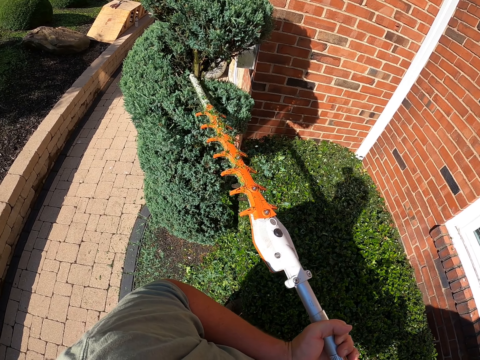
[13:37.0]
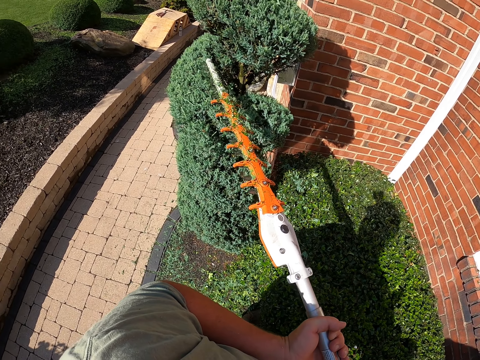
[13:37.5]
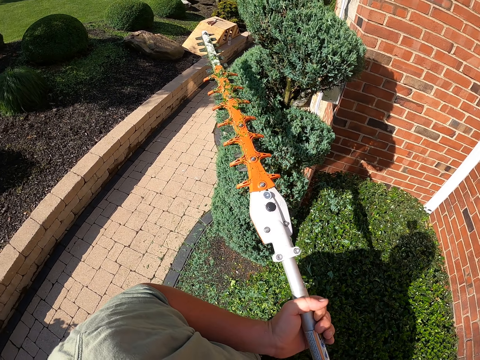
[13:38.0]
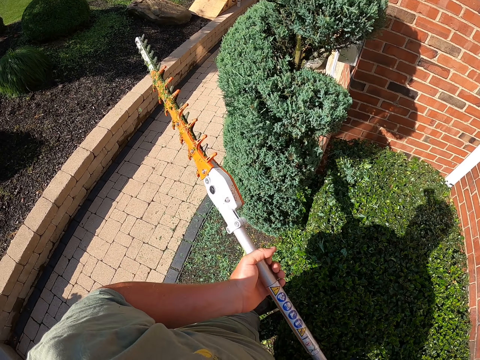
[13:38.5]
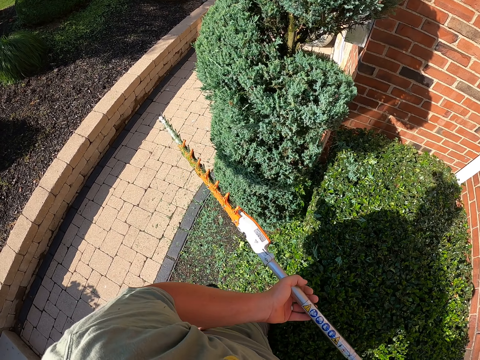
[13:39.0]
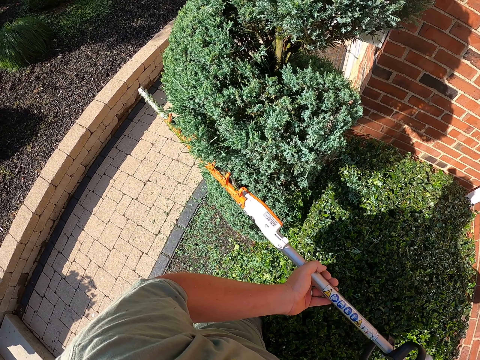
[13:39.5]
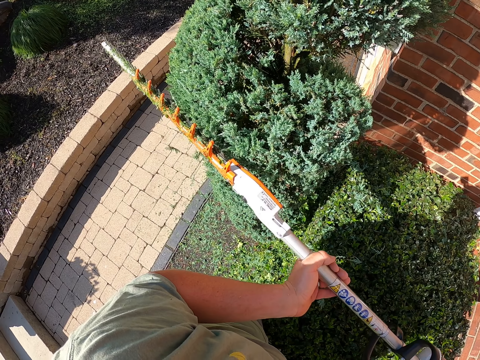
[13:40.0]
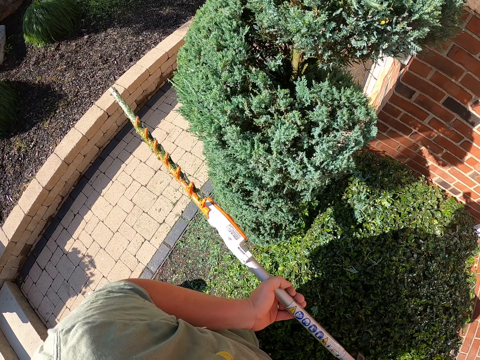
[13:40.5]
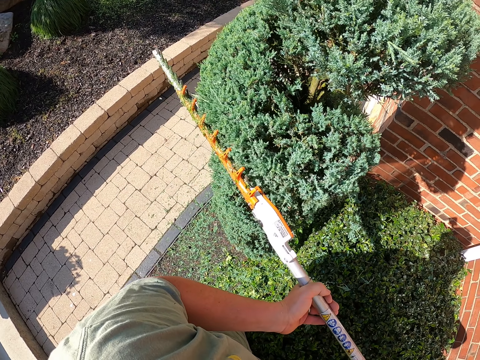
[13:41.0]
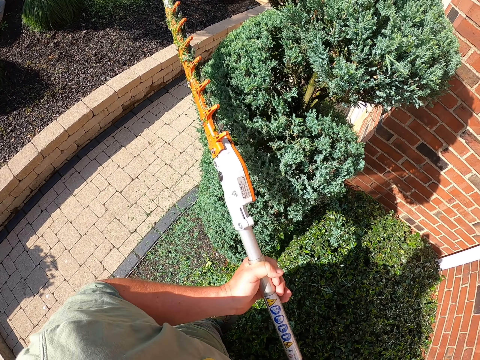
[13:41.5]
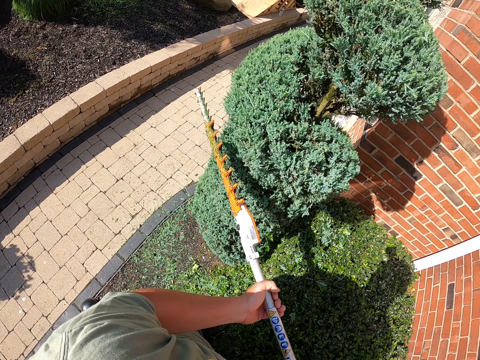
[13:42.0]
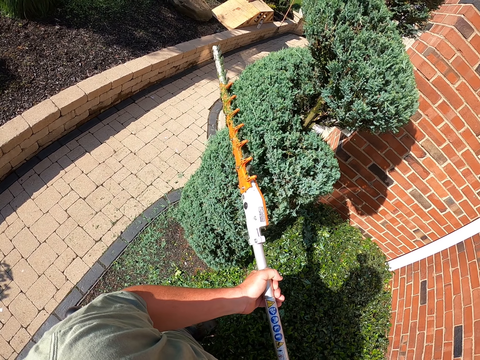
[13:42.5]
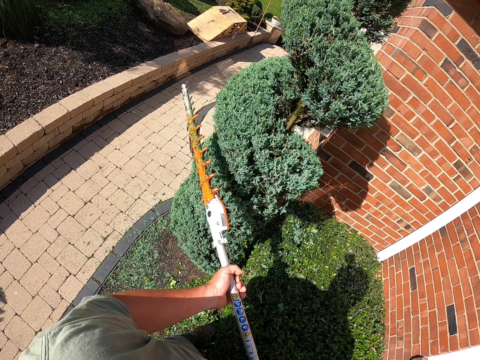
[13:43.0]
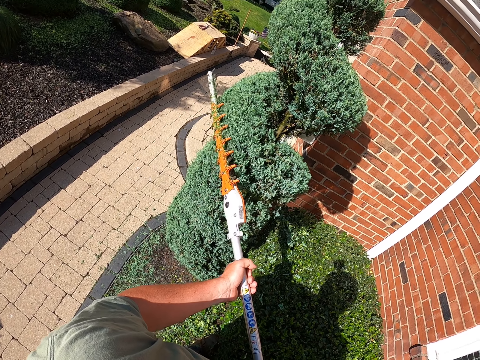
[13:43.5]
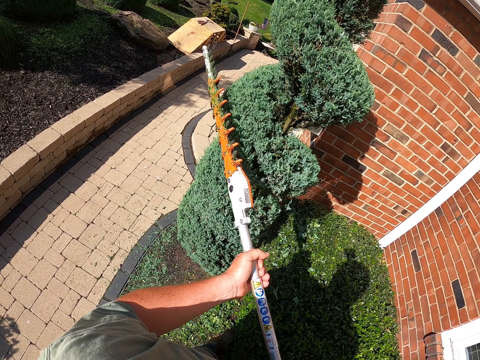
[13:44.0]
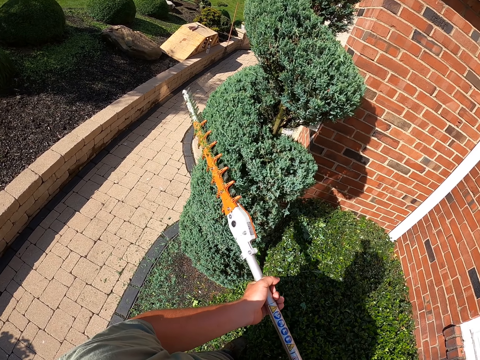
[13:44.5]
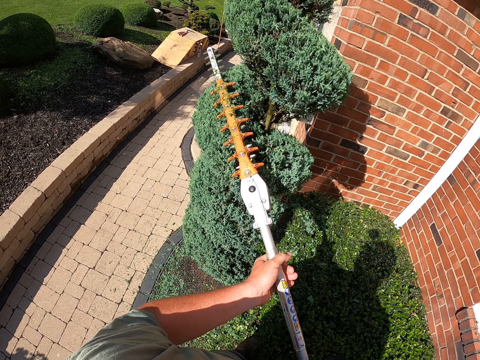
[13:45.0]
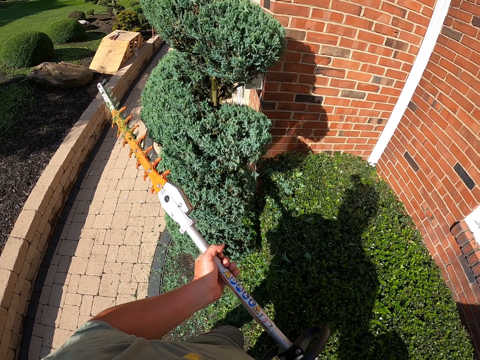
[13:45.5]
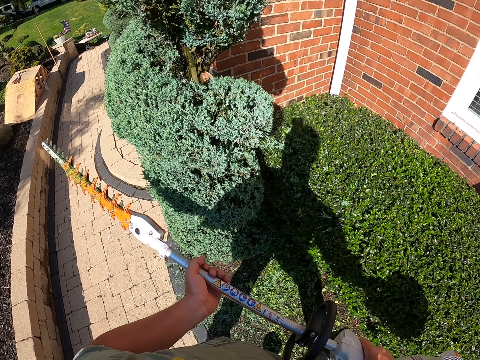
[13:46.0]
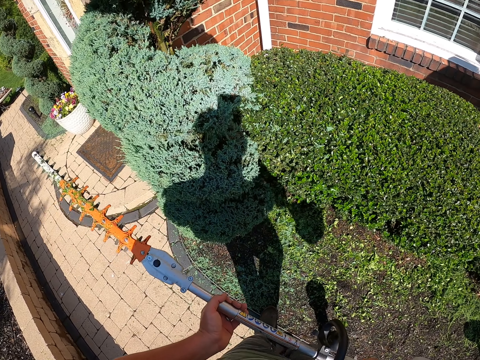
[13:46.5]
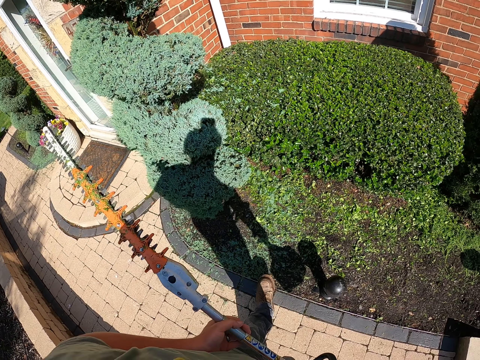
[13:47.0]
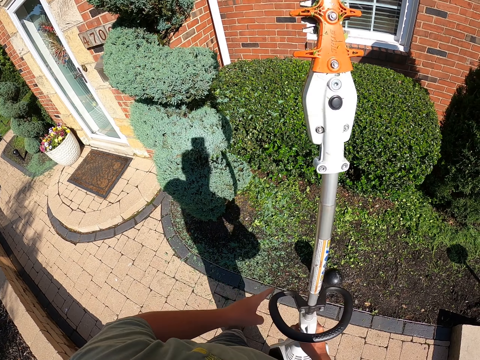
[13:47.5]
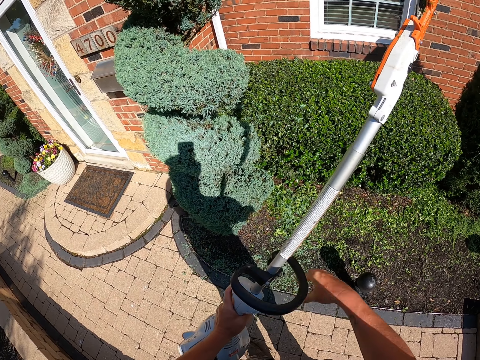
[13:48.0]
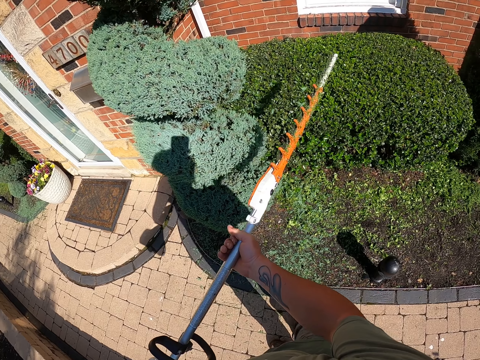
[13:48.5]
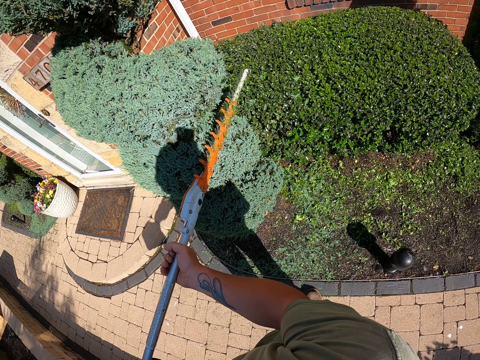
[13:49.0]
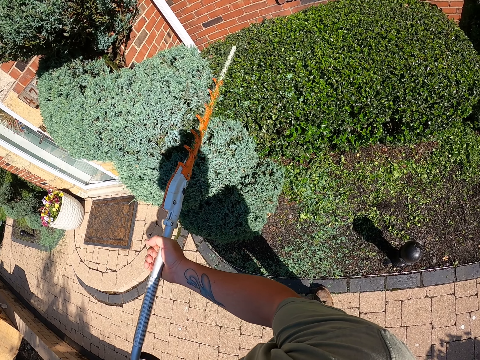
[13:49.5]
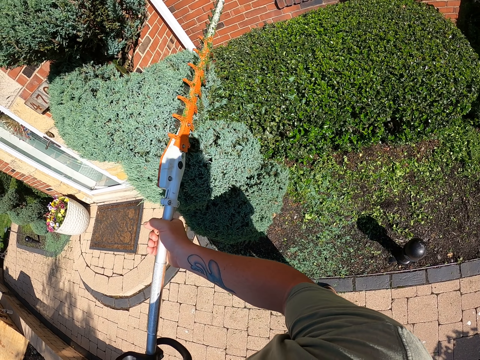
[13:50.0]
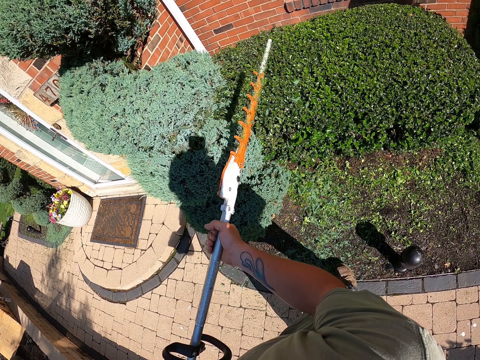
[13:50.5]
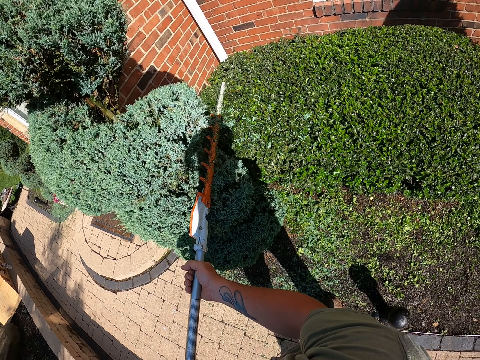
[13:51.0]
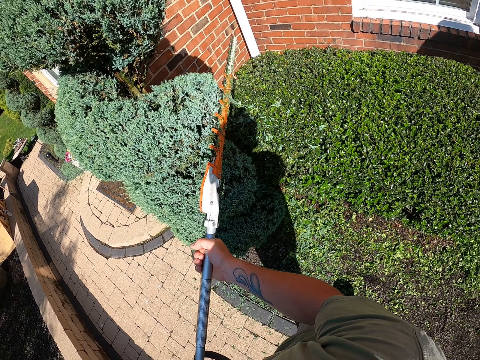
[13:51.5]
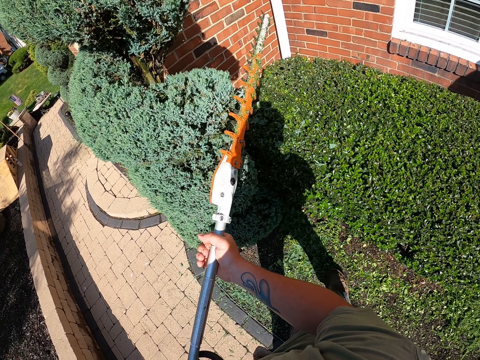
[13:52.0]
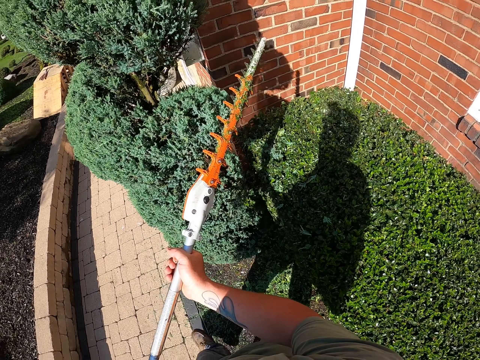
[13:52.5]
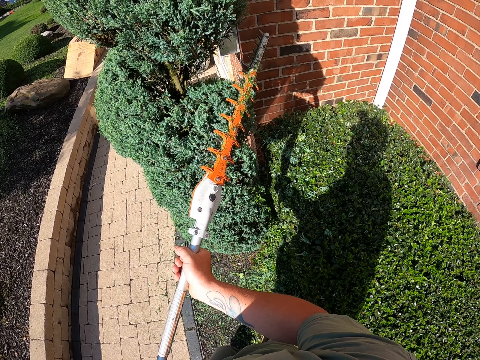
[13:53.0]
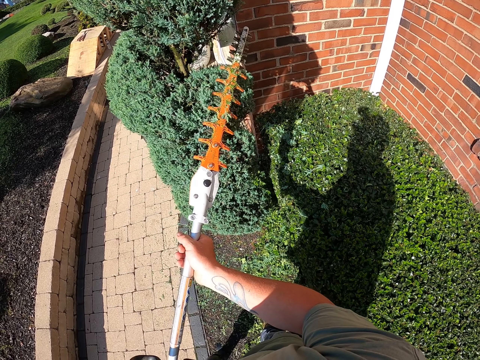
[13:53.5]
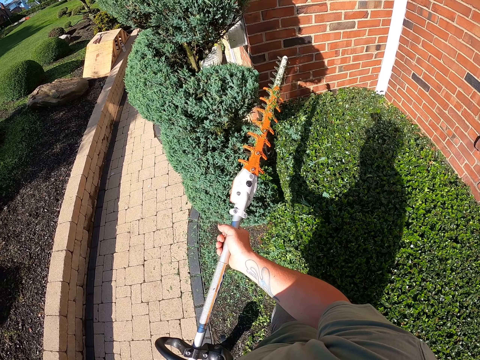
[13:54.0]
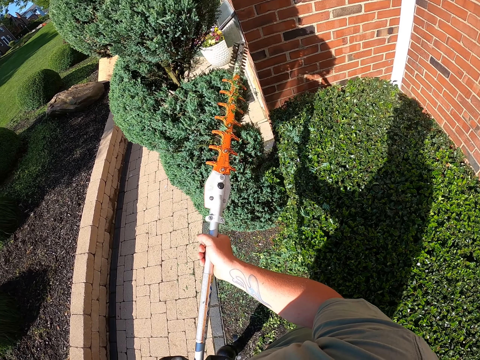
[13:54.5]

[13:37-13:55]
The camera wearer trims a flower. They move back and adjust the hedge trimmer on their hands. They exchange the flower trimmer machine to the other hand. They hold the flower trimmer machine. They trim a flower.

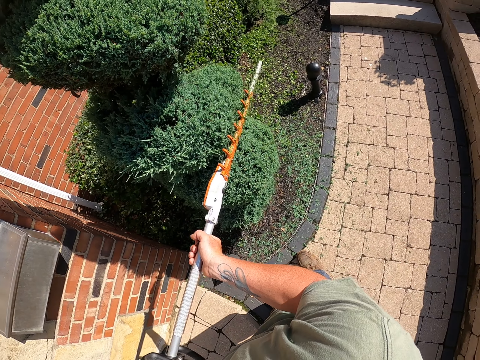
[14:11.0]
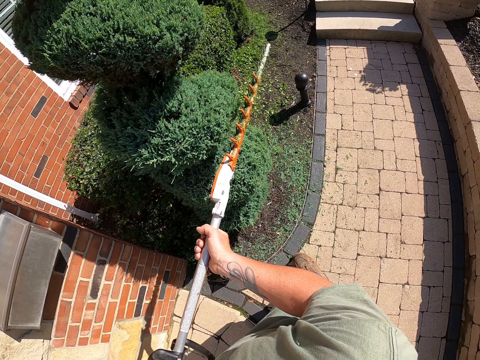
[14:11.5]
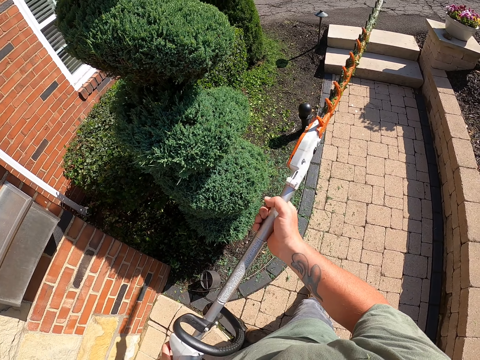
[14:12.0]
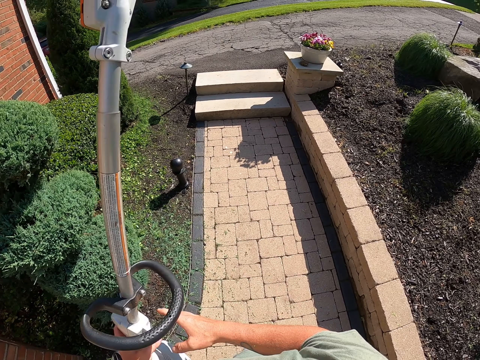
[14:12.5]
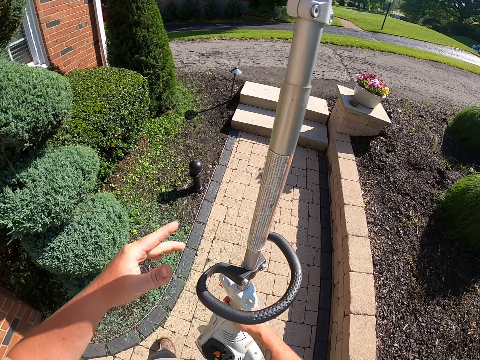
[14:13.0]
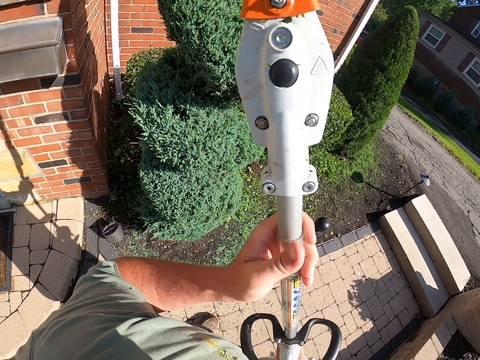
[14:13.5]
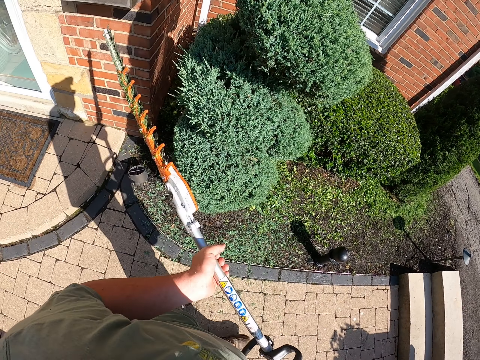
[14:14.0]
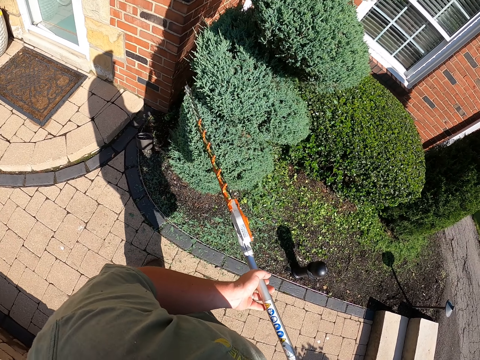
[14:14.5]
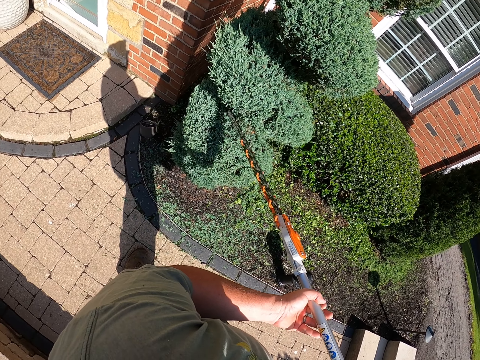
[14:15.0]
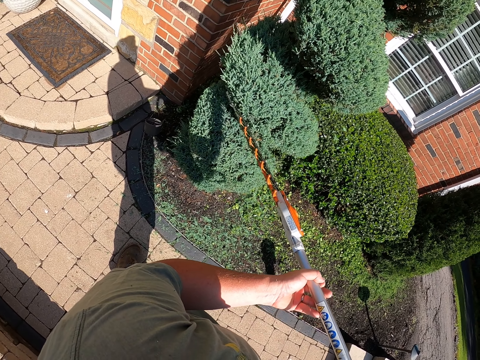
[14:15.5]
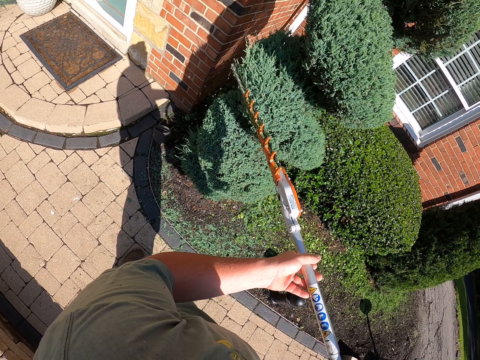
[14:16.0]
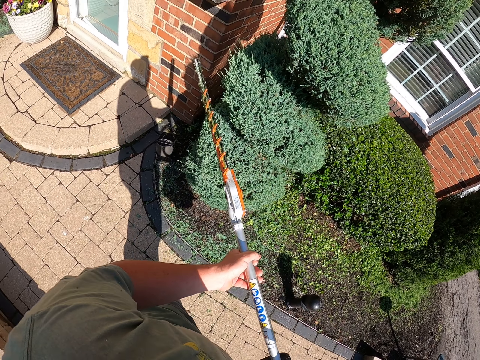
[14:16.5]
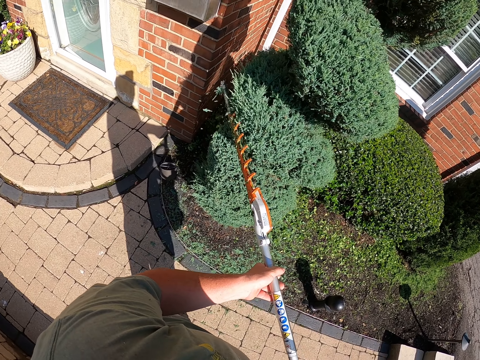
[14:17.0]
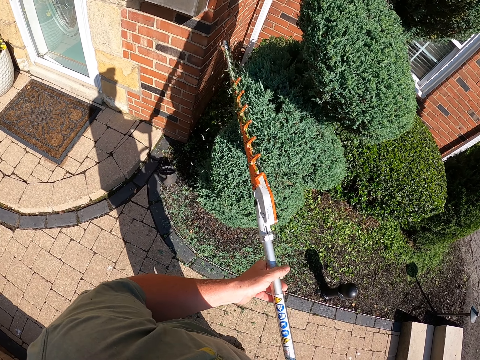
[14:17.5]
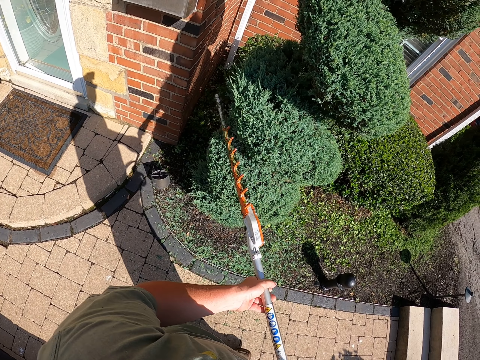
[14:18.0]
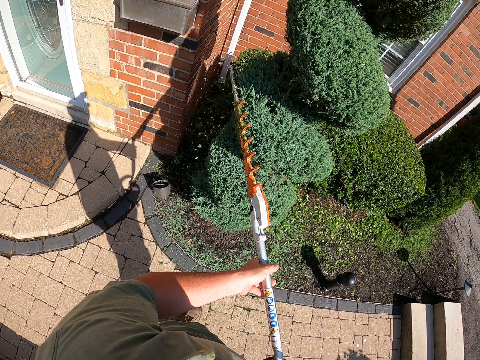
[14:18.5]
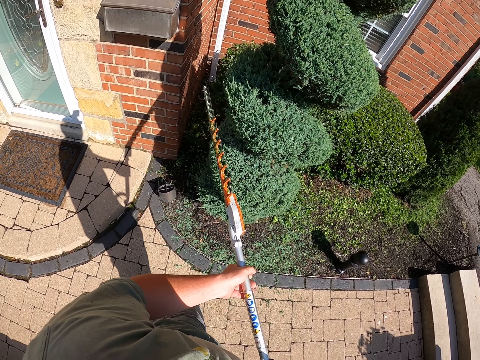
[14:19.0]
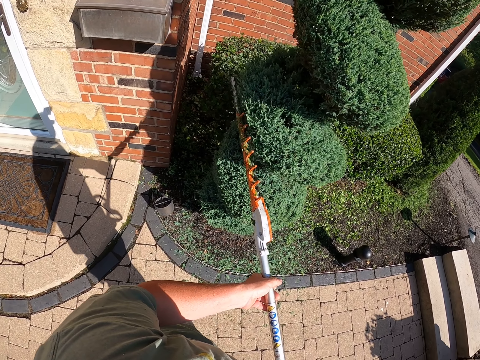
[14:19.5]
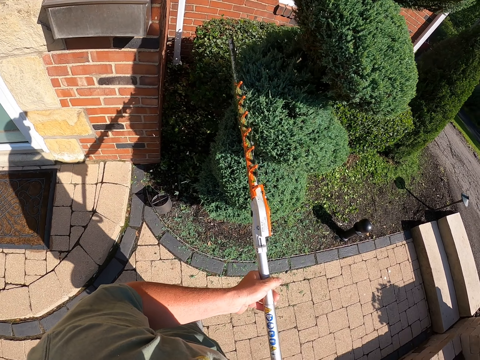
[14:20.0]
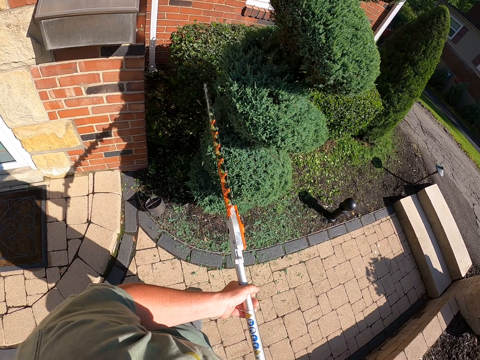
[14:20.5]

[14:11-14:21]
The camera wearer removes their hand from the flower trimmer machine. They exchange the flower trimmer to the other hand. They hold the flower trimmer machine. They trim a flower.
